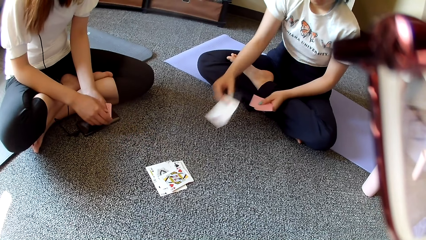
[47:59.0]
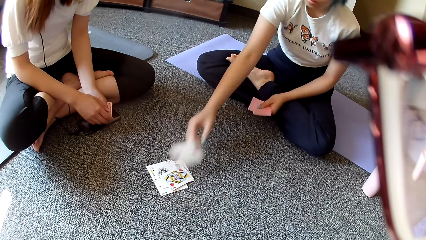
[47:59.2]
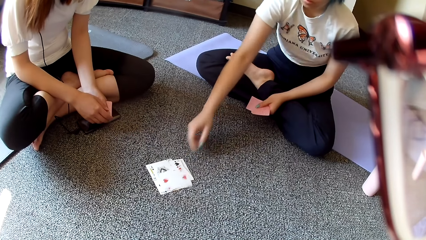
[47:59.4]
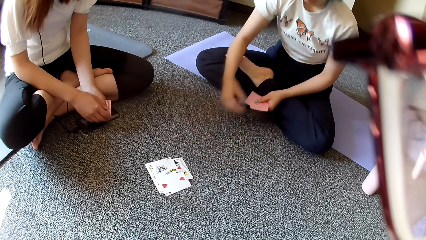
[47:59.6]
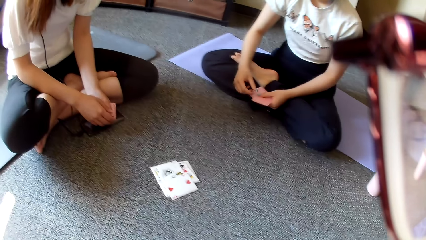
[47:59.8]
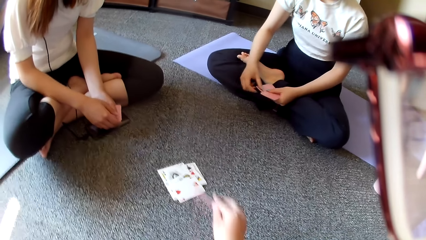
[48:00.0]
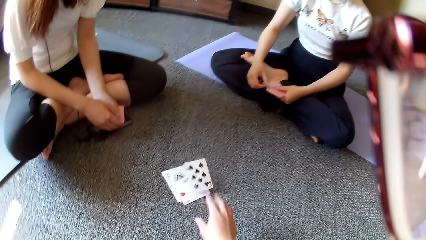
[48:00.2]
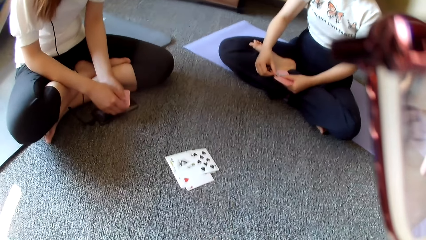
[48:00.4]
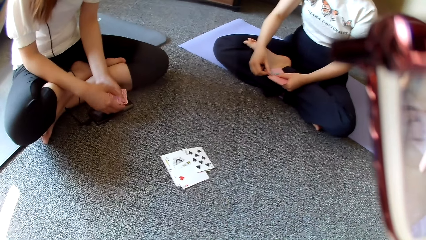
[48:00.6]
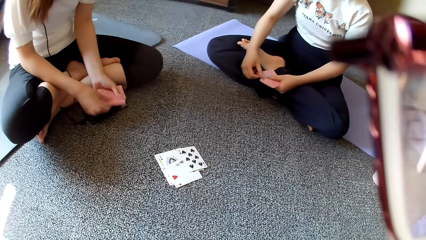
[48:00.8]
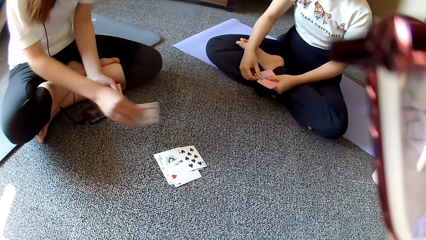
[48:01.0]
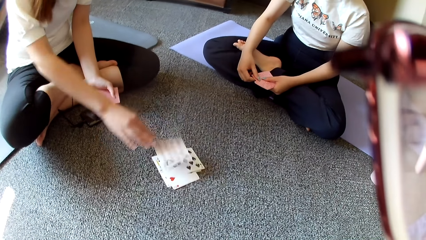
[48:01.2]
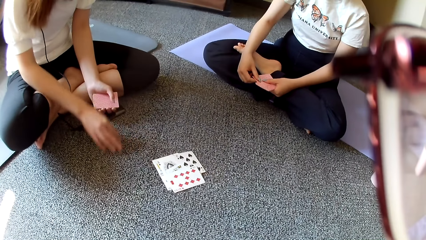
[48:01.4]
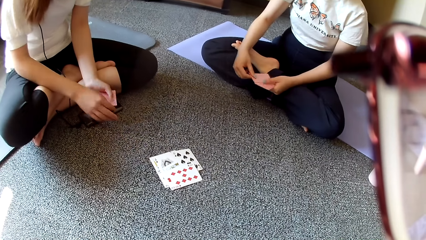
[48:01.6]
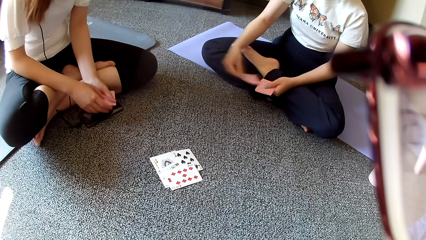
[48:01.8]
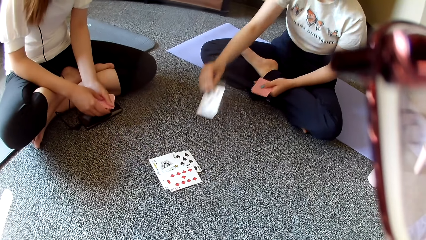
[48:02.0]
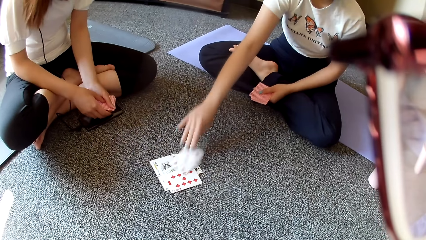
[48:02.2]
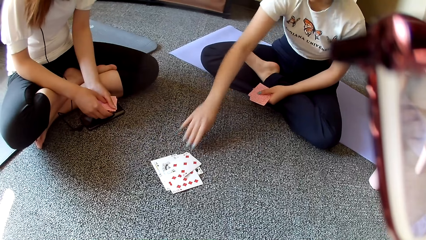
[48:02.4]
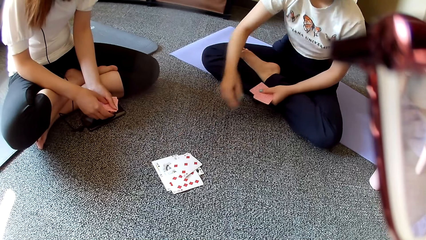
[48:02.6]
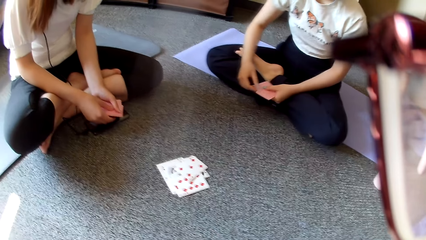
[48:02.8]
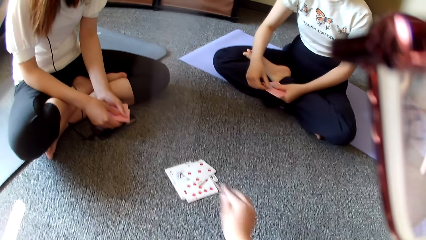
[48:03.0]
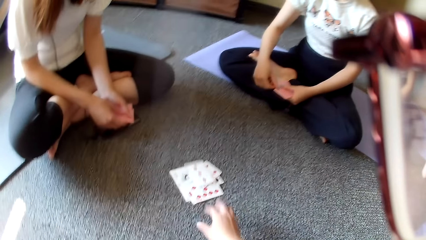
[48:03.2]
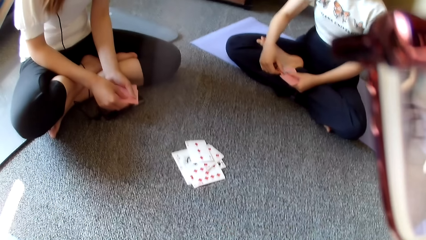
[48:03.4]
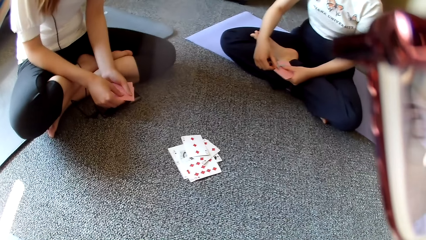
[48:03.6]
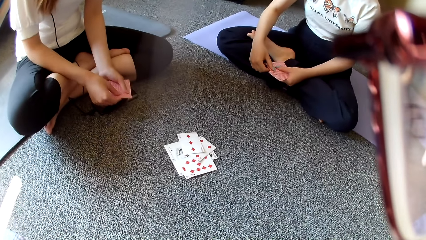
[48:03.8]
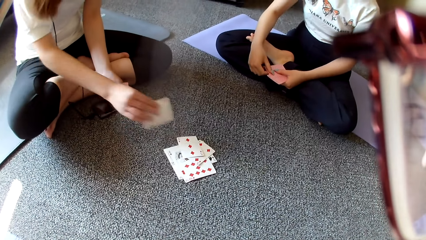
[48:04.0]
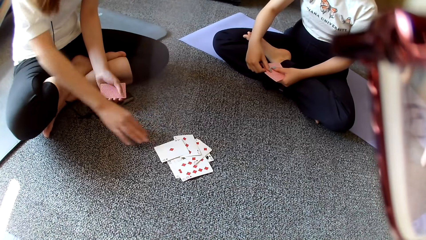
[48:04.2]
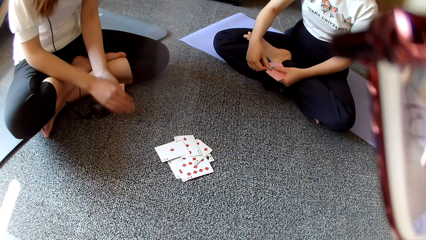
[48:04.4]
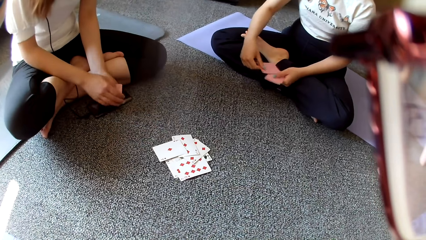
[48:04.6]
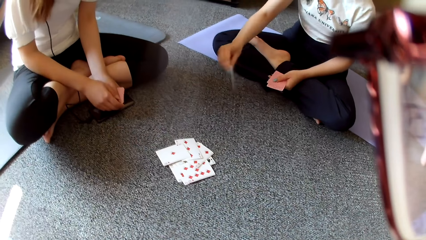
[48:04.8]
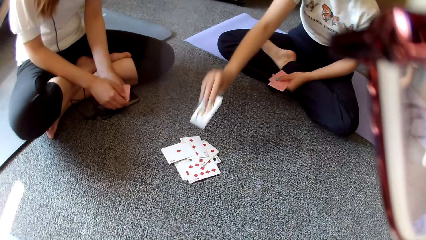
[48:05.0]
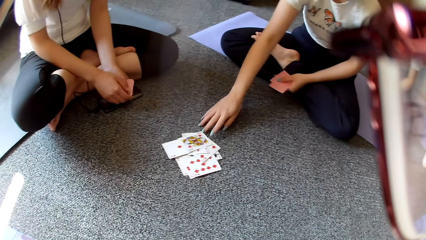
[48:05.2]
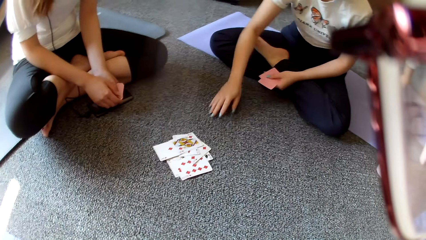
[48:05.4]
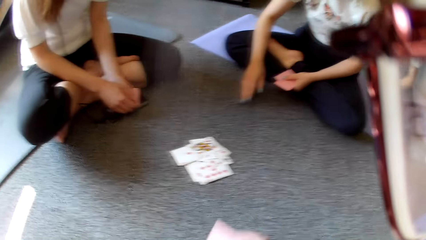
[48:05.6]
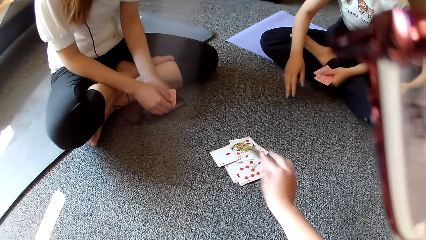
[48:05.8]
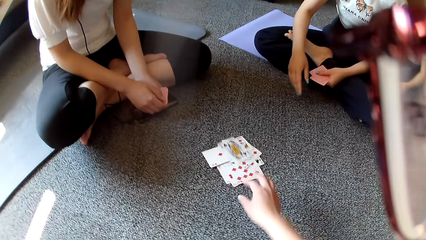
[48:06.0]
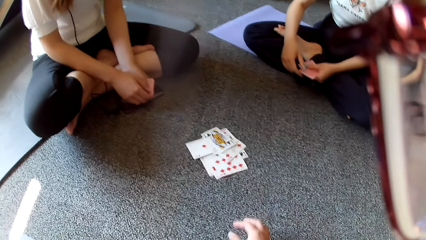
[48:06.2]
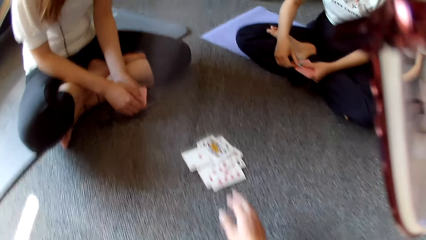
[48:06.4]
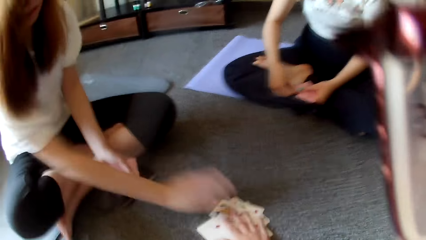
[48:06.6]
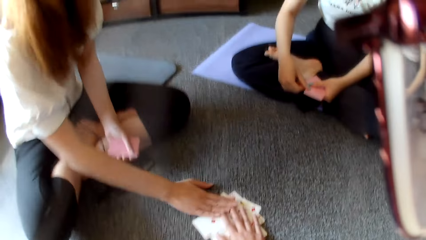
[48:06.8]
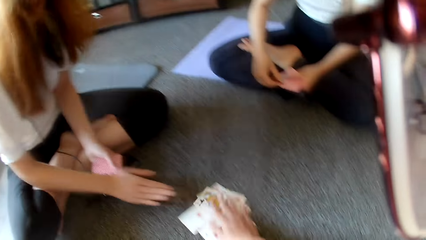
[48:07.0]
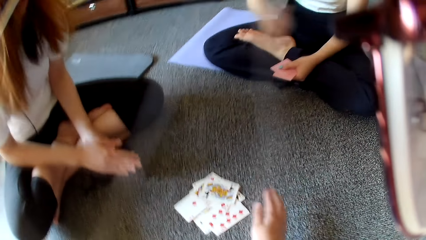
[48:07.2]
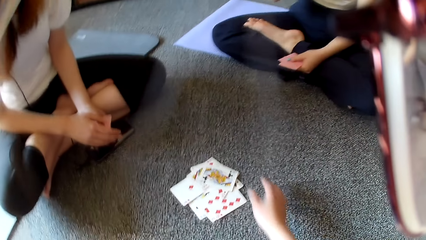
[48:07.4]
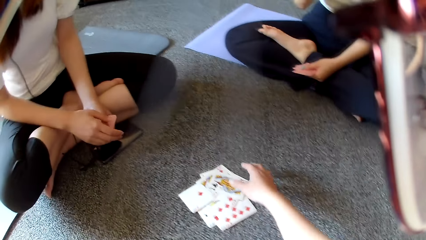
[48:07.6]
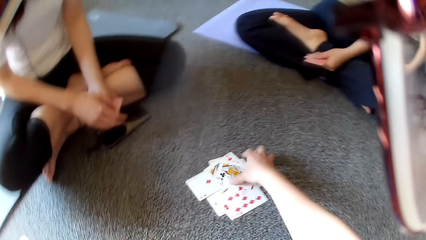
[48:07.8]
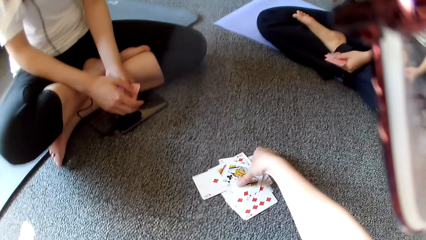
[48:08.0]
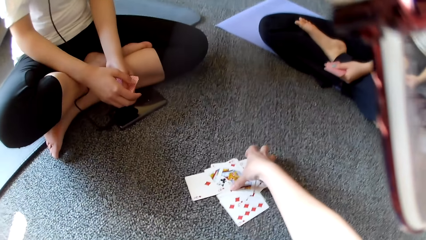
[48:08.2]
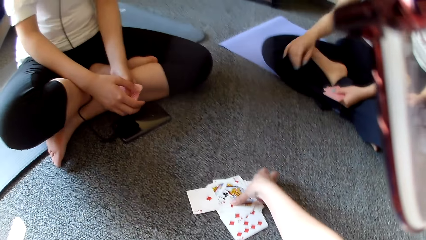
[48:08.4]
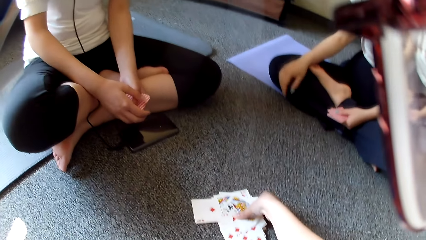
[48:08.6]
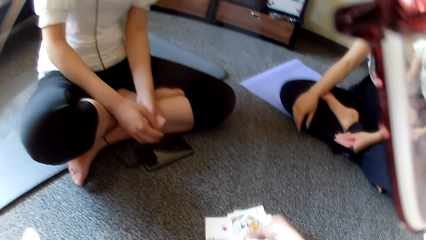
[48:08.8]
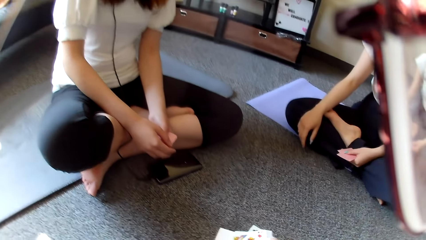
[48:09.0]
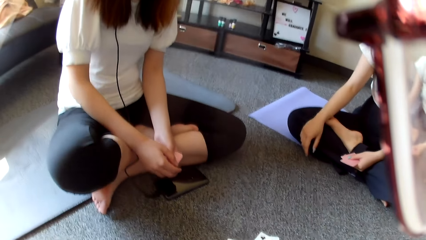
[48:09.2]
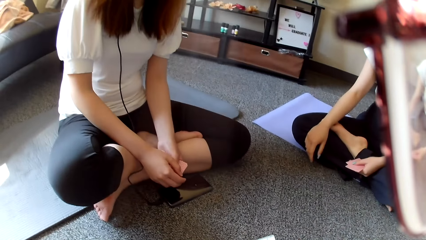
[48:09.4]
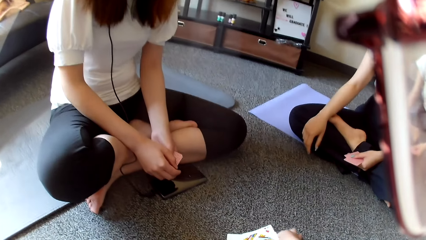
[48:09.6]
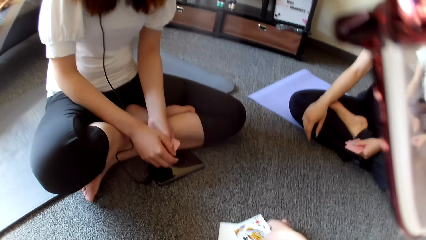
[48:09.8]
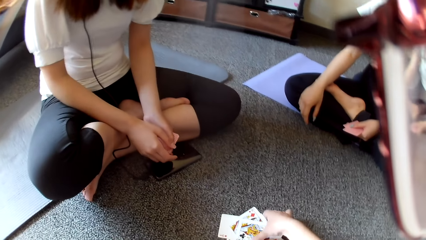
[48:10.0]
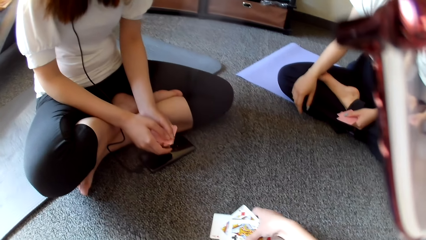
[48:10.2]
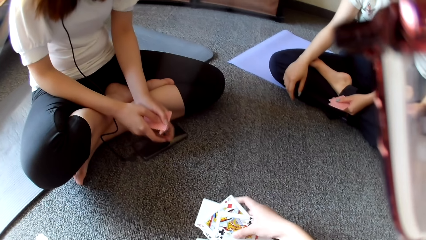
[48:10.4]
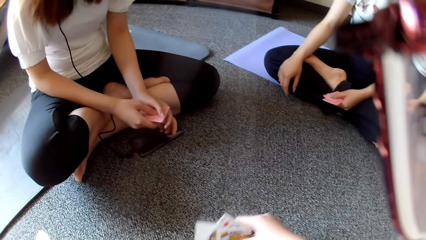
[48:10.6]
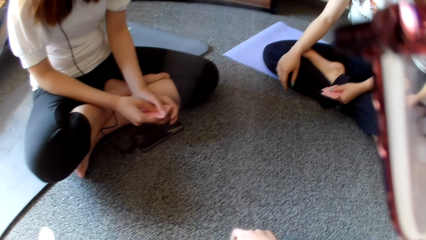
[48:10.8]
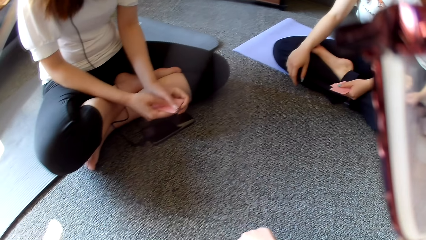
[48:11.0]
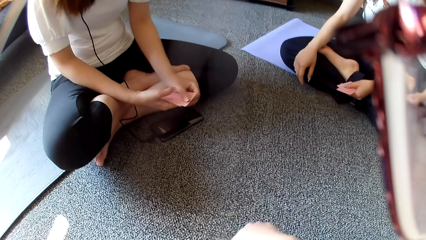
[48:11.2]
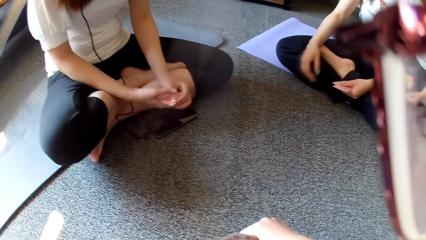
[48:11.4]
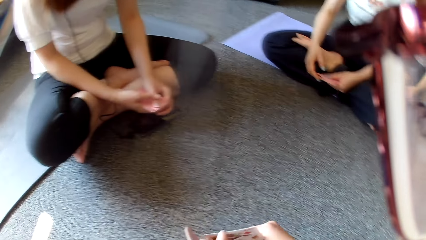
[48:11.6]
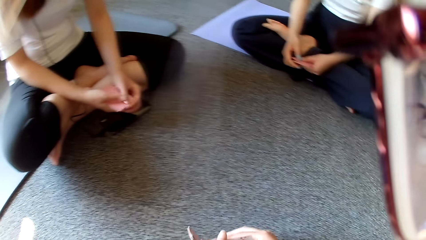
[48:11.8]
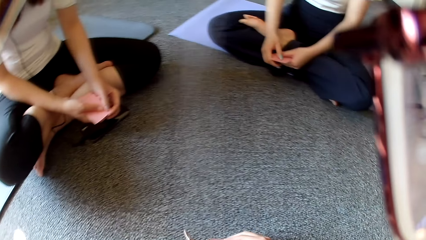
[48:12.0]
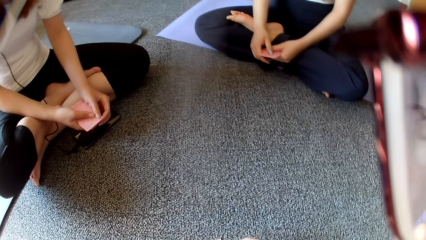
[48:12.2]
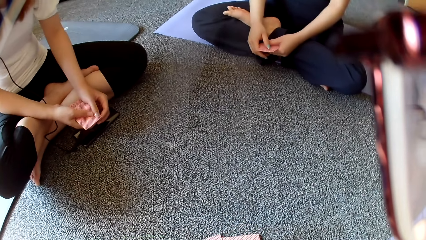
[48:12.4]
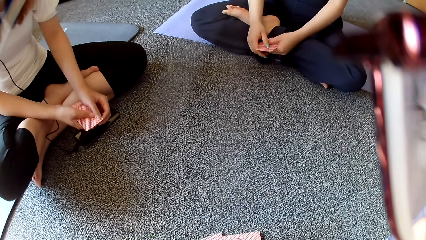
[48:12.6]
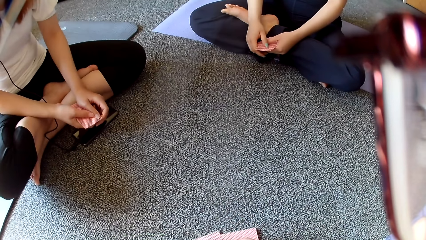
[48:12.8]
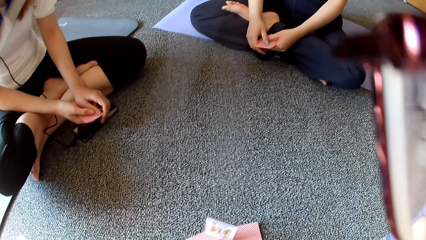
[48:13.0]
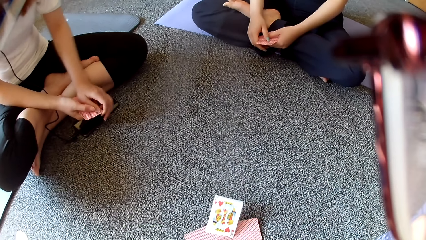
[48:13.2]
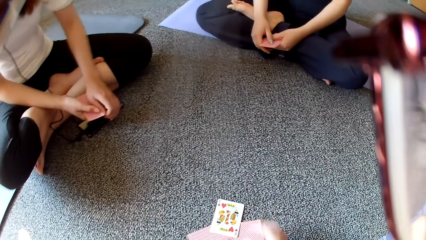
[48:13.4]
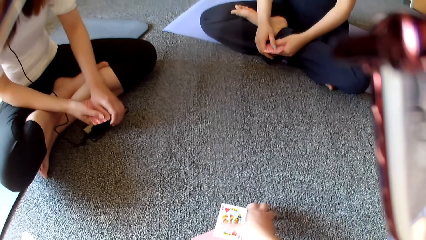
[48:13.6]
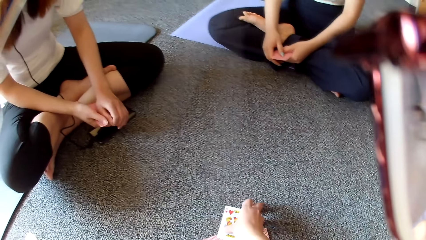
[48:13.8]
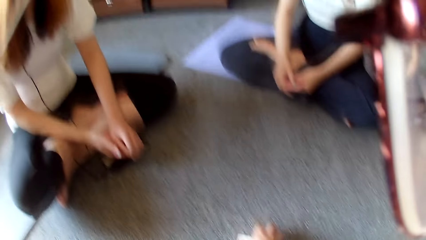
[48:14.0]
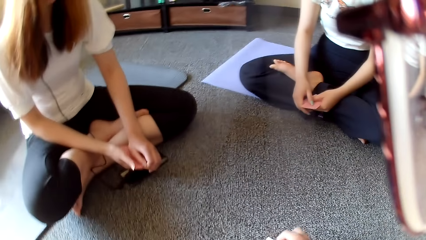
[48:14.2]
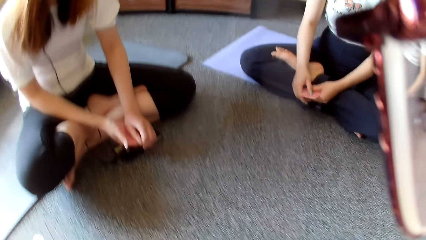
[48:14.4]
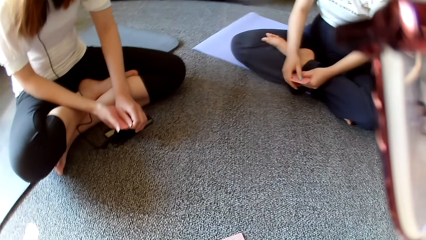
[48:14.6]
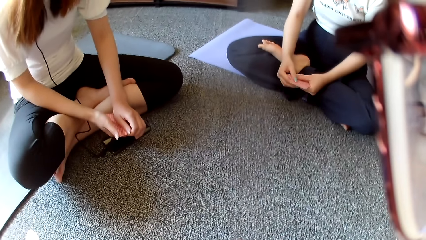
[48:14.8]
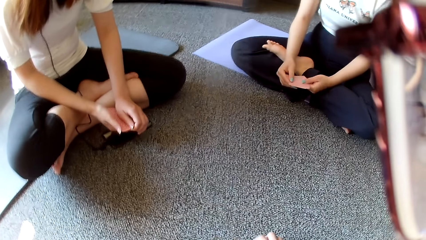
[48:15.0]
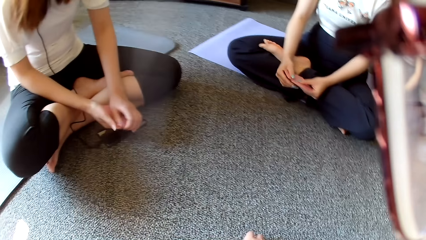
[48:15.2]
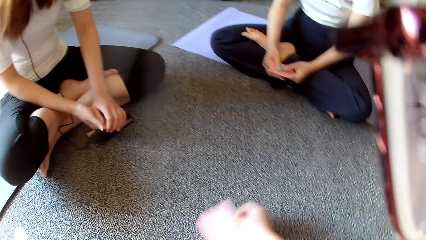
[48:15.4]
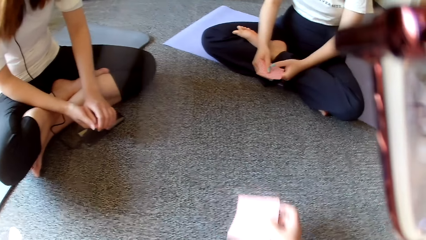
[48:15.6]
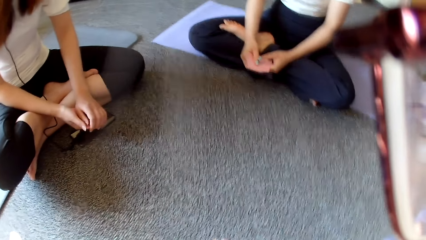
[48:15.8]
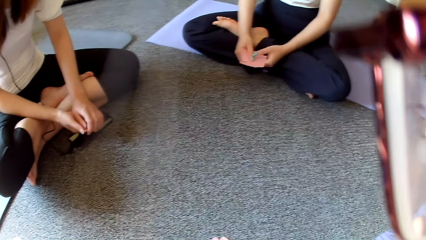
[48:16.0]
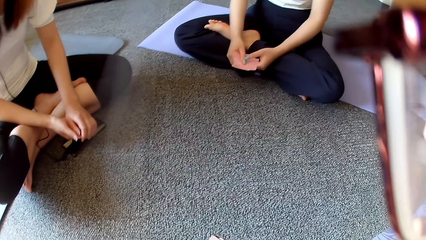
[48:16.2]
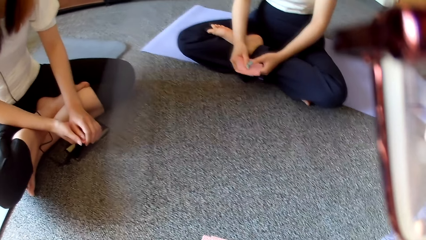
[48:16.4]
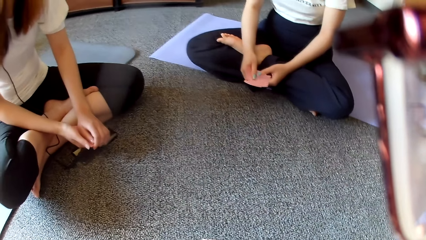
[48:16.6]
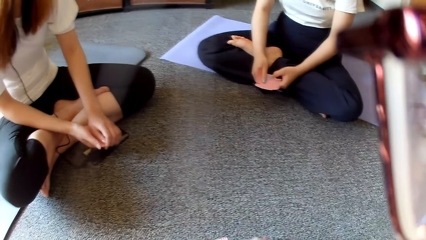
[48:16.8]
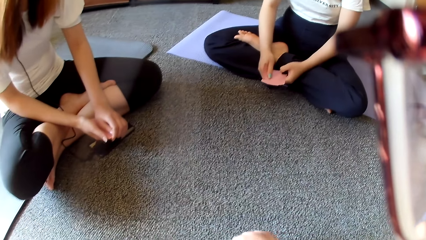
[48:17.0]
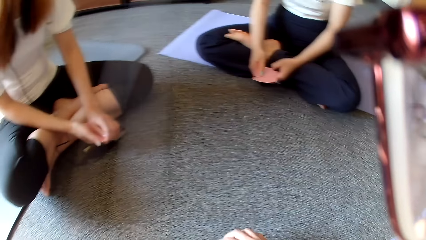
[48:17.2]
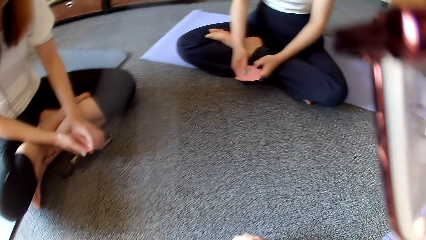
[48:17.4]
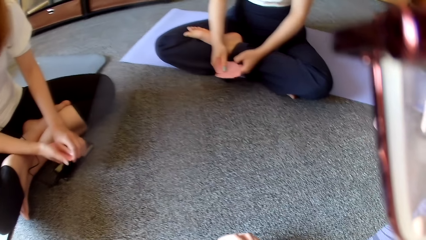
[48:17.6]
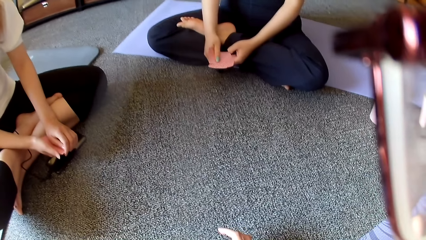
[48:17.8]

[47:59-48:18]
A woman places a card on the floor. The camera wearer places the card on the floor. Another woman places the card on the floor. The first woman places the card on the floor. The camera wearer places the card on the floor. The other woman places the card on the floor. The first woman places the card on the floor. The camera wearer places the card on the floor and taps on the floor. The other woman holds the cards and stretches the hand. The camera wearer collects the card. They select the cards.
